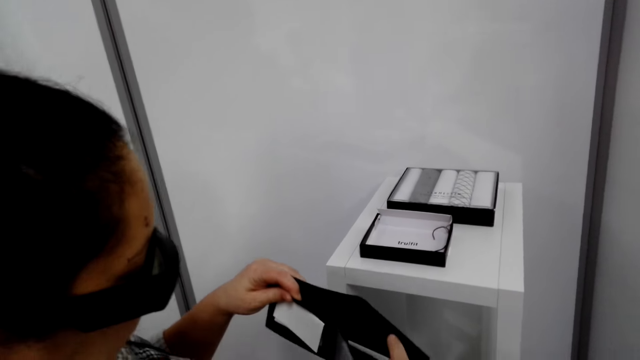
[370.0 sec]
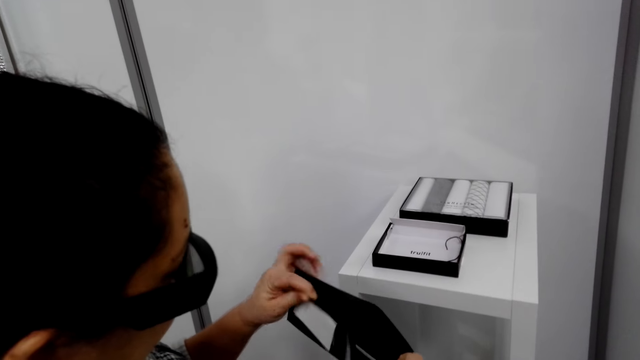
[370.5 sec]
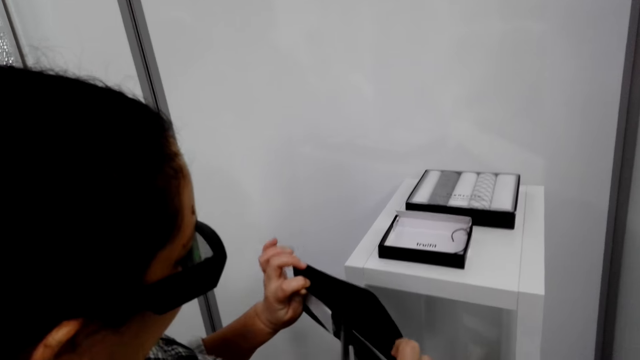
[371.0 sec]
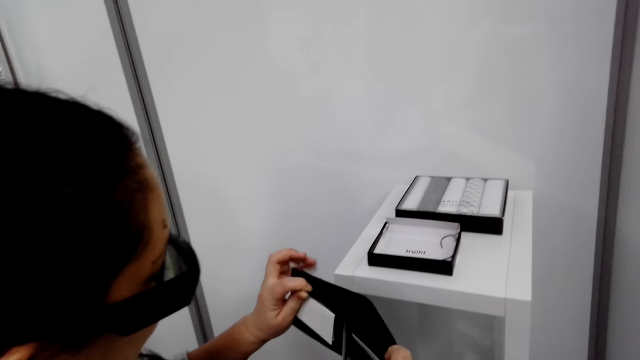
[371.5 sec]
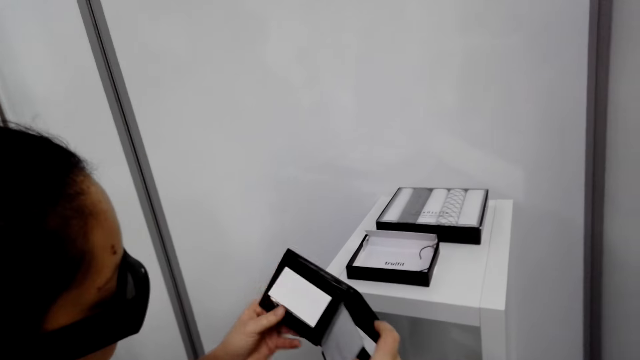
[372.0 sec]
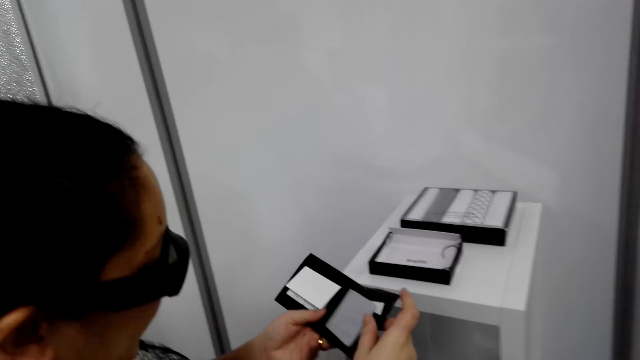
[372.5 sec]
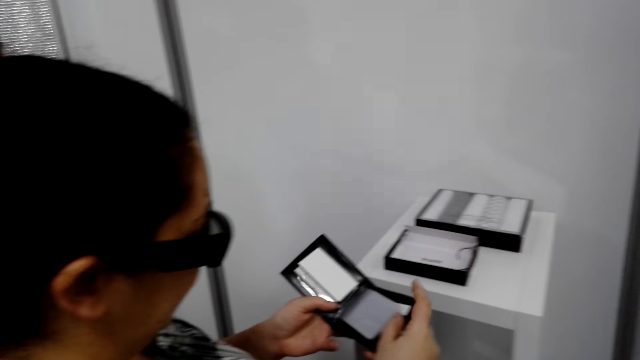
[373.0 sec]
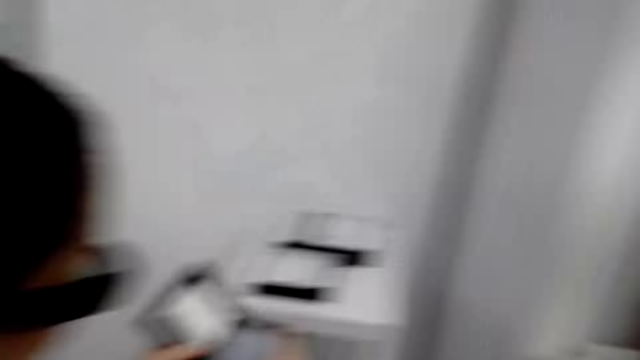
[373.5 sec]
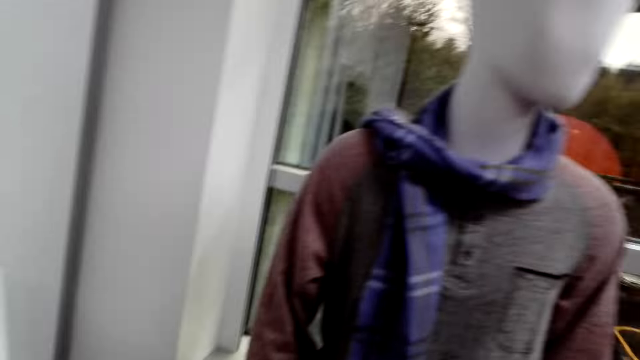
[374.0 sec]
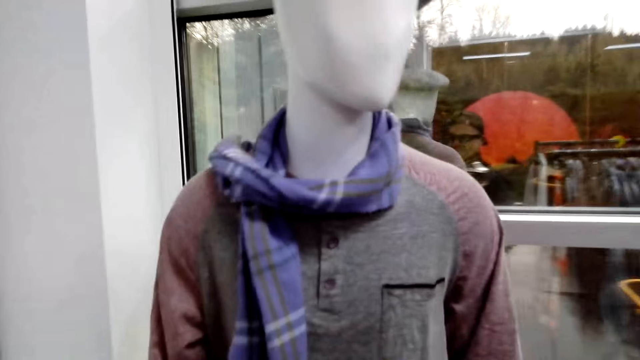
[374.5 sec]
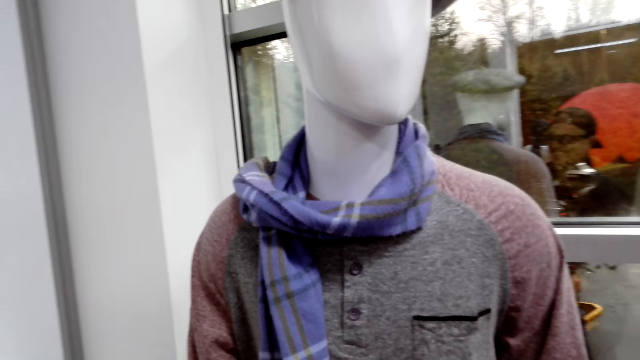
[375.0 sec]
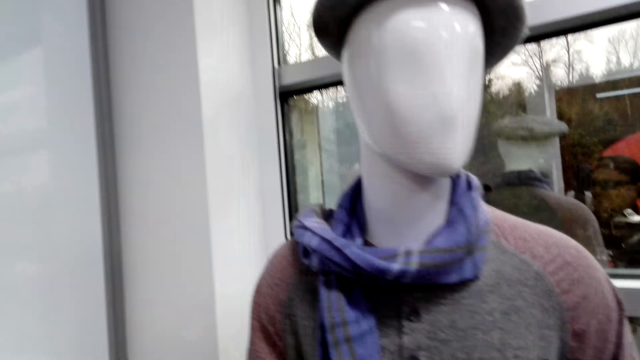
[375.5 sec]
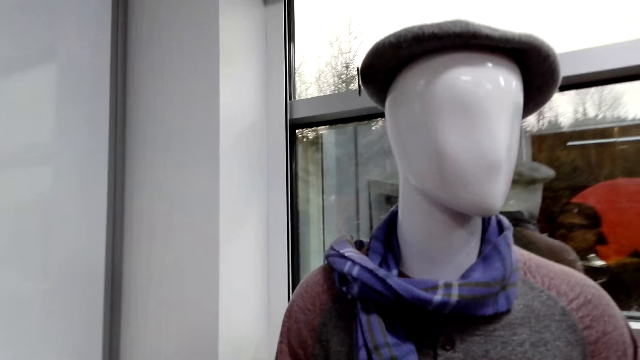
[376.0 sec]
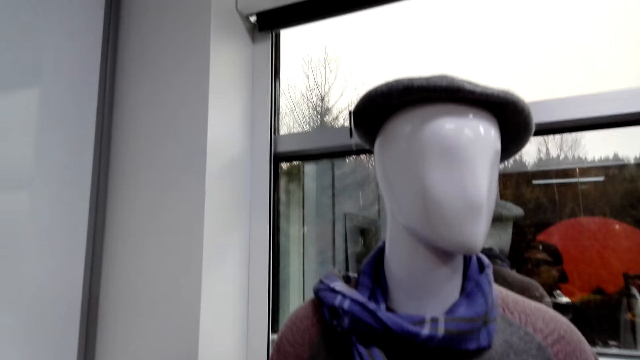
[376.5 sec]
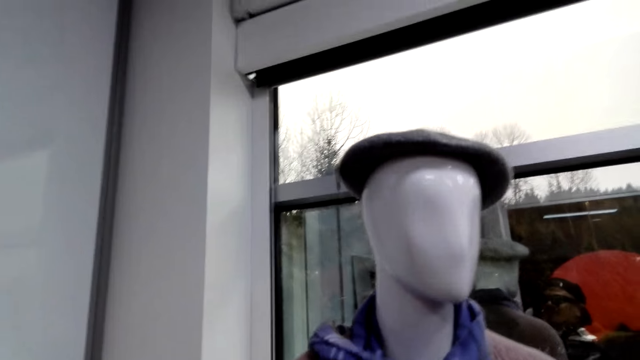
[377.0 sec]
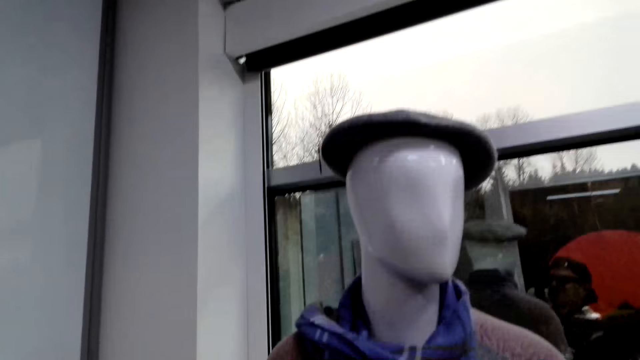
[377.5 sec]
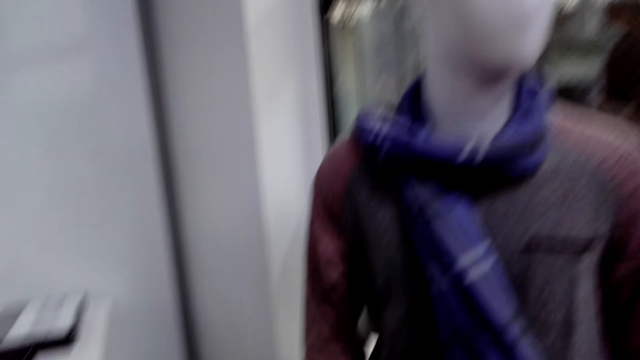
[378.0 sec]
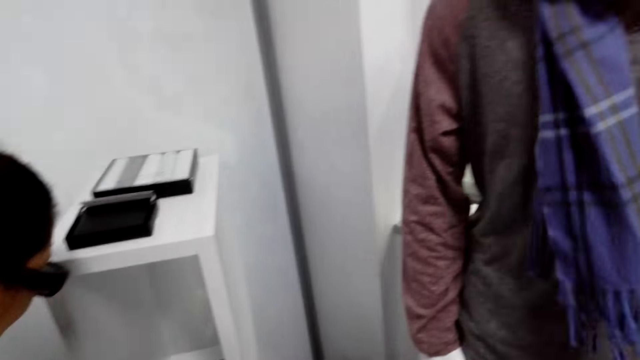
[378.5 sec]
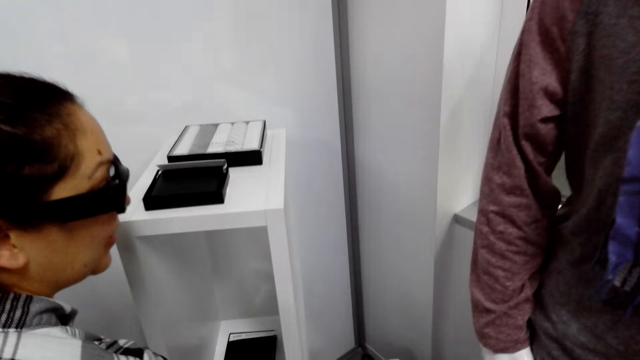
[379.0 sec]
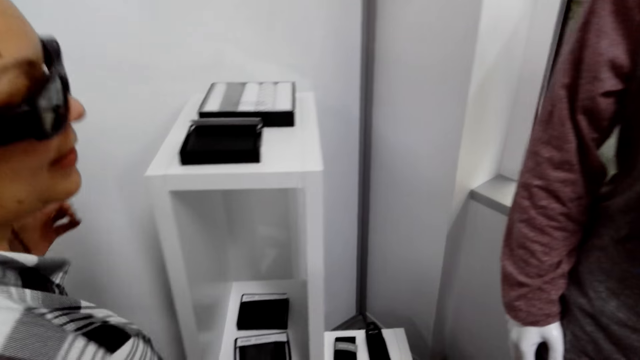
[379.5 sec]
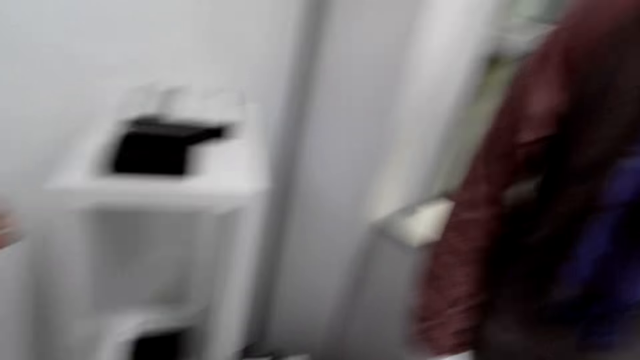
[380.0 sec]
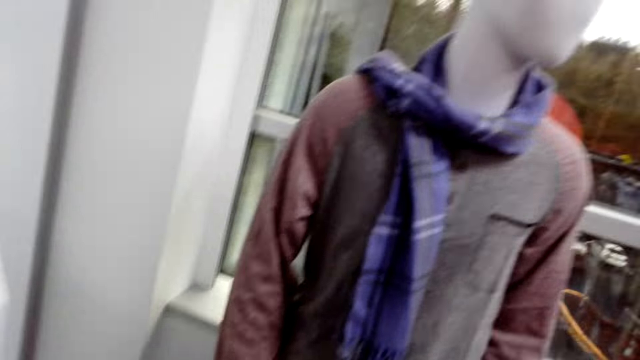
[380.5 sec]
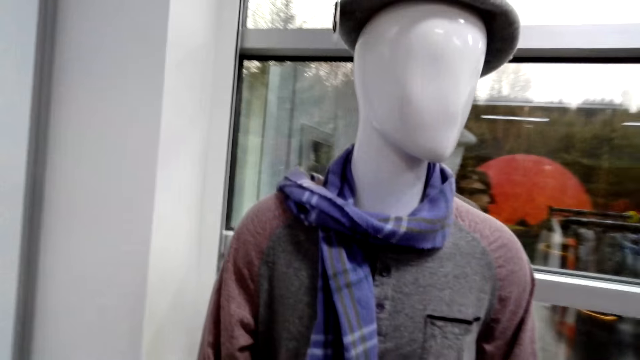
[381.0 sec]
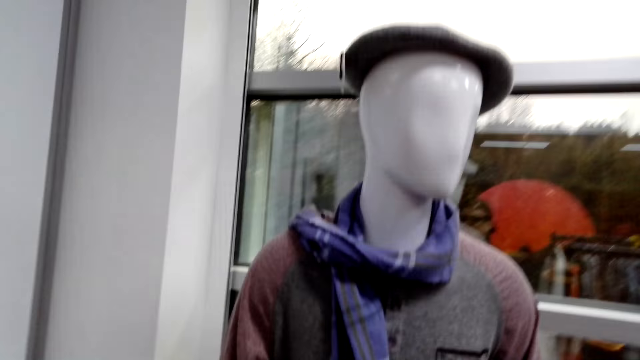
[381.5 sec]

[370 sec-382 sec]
The camera wearer looks around.

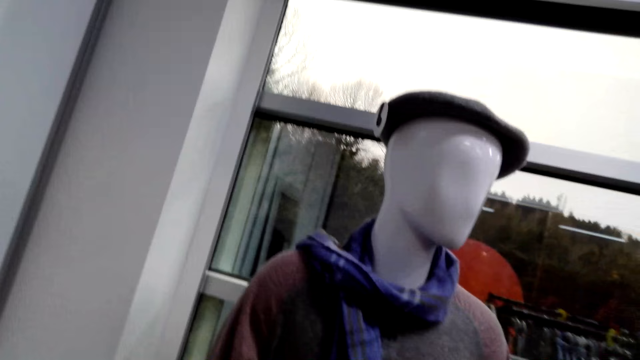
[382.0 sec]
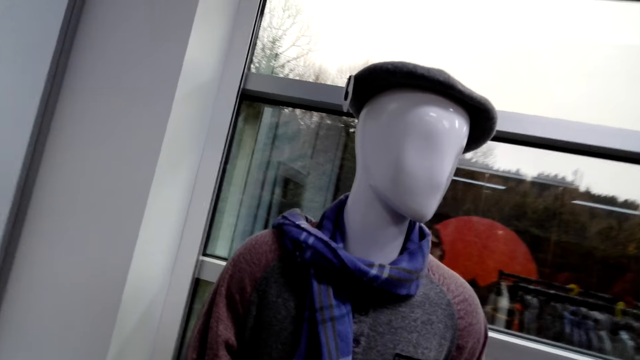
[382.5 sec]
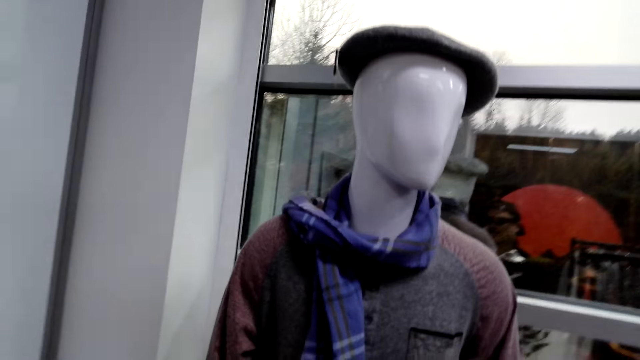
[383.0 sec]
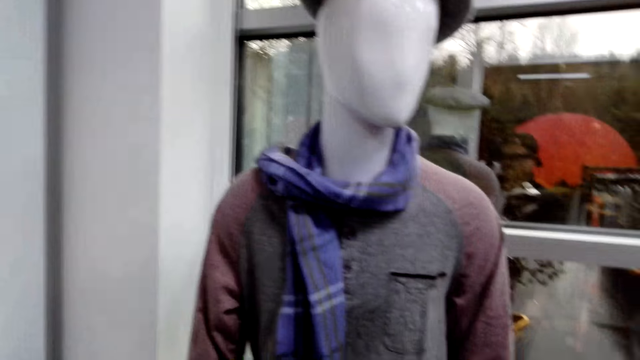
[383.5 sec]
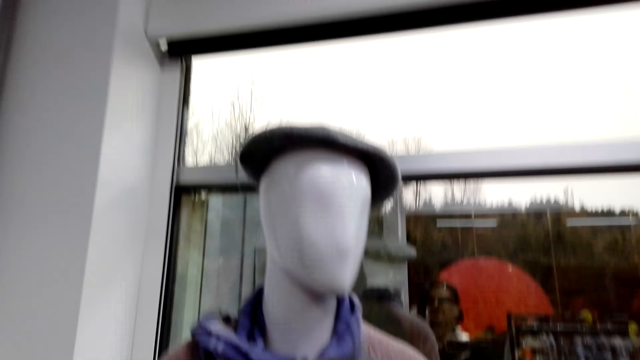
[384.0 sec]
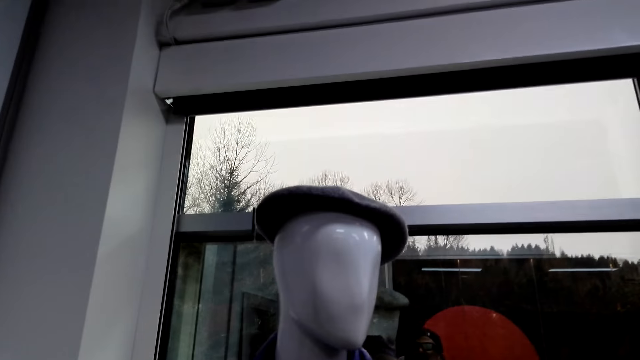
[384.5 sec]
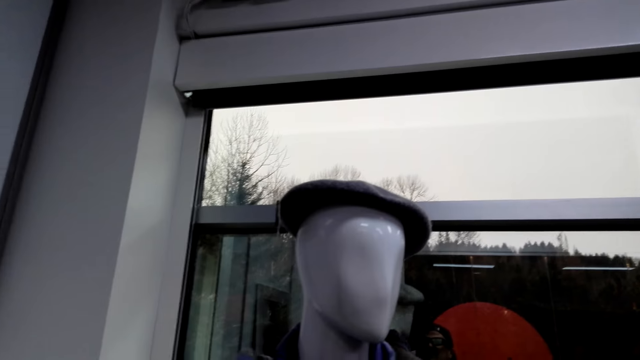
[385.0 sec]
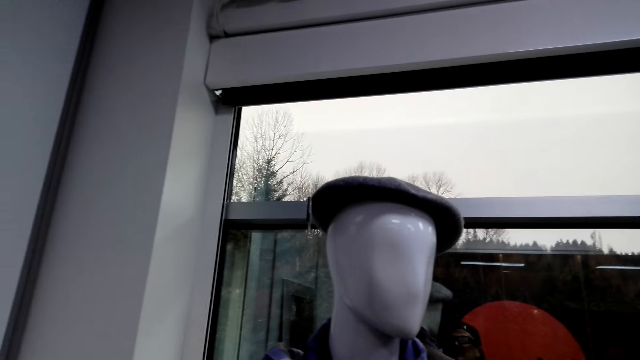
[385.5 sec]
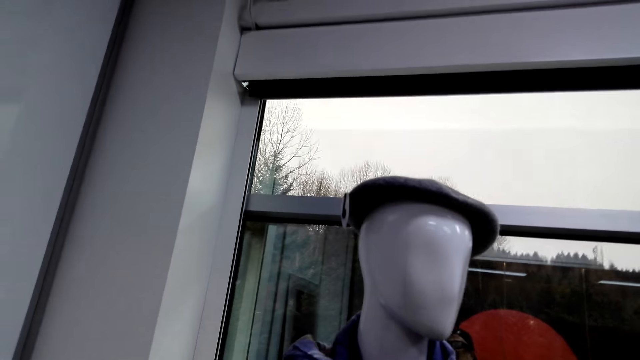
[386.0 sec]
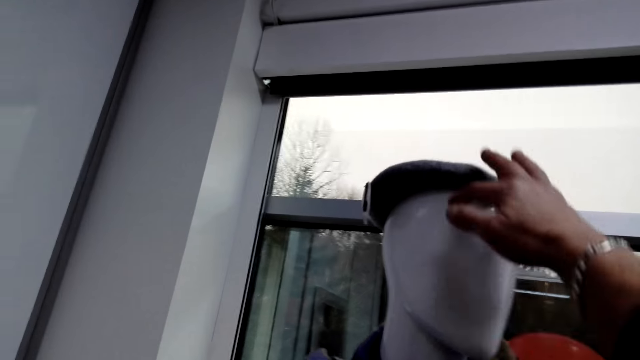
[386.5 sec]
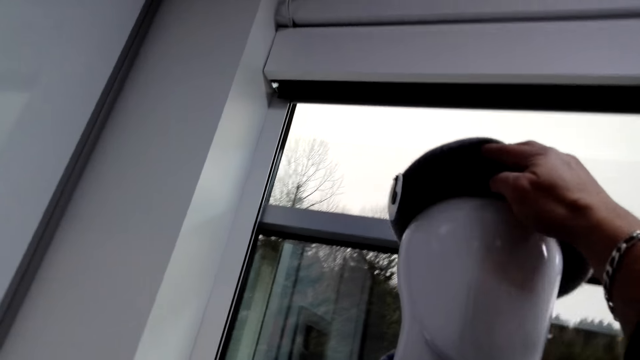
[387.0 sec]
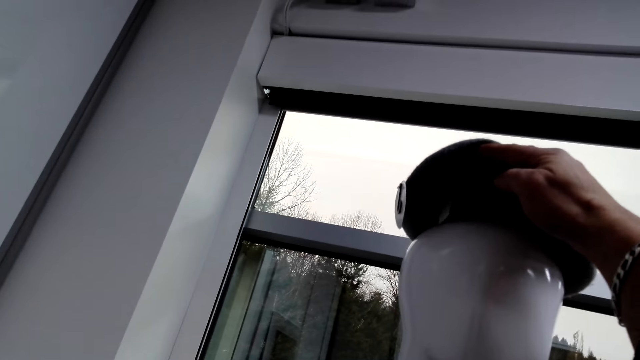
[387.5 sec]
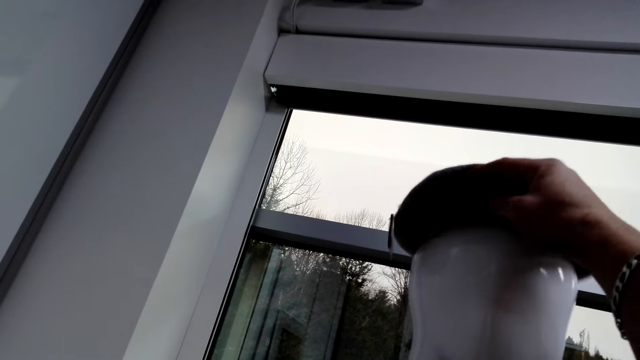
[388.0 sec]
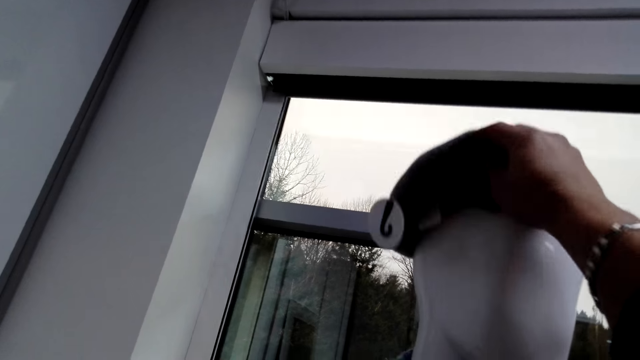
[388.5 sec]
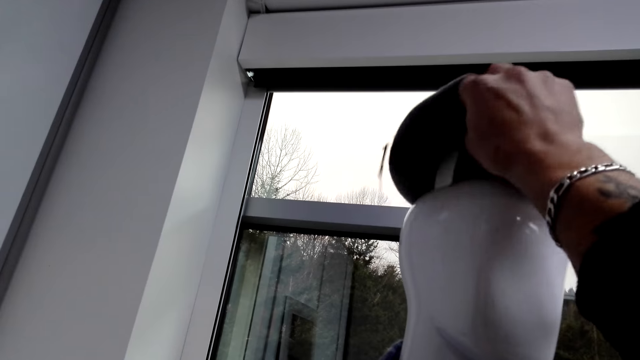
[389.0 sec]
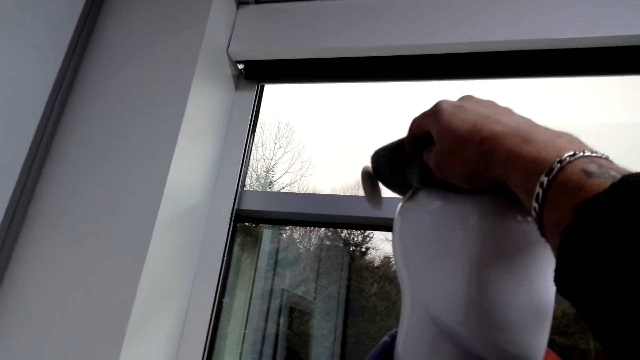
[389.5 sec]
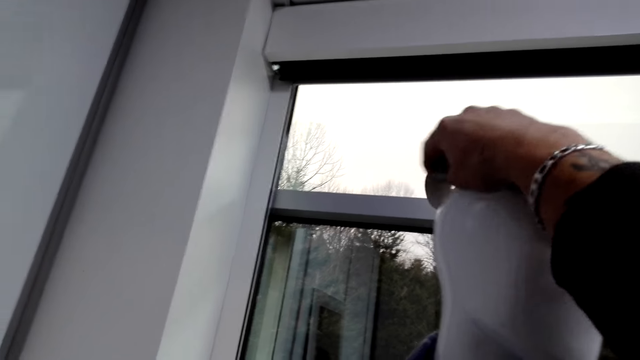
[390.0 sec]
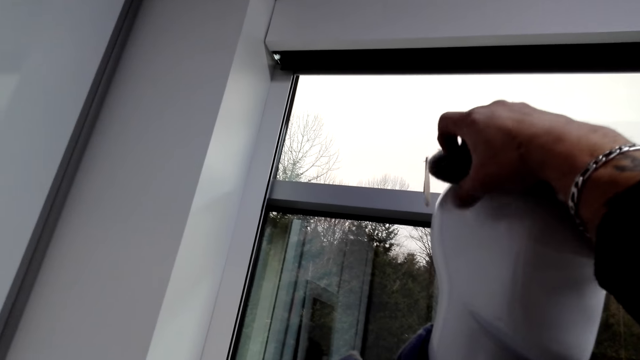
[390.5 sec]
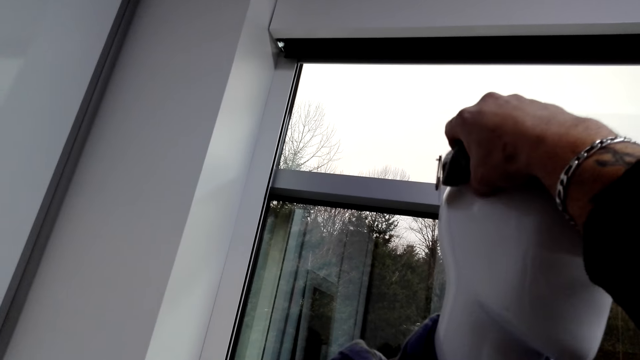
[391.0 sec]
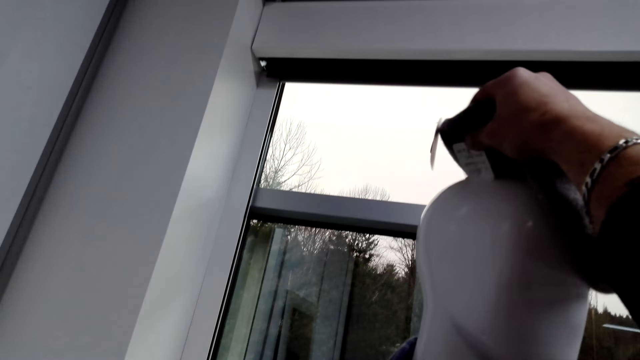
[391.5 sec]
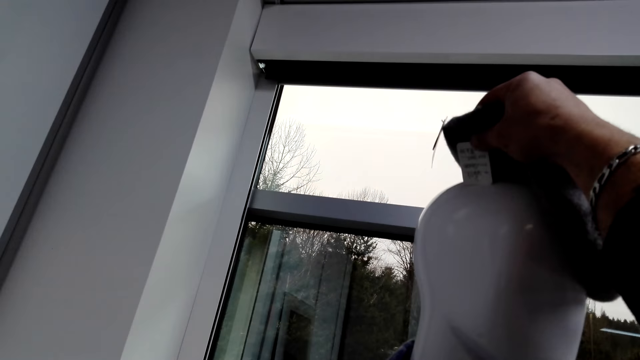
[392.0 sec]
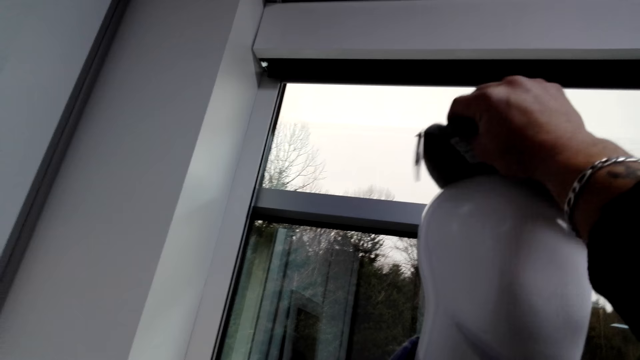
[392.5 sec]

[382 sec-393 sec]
The camera wearer lifts a cap. They hold the cap.
